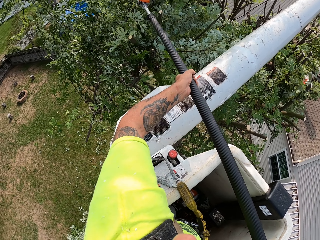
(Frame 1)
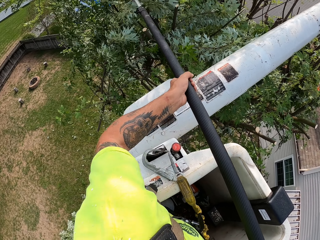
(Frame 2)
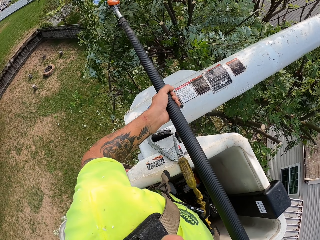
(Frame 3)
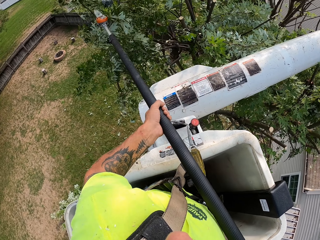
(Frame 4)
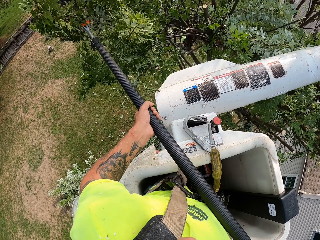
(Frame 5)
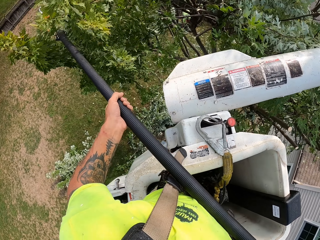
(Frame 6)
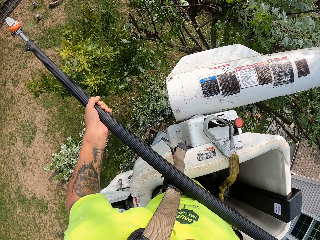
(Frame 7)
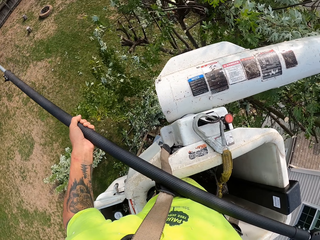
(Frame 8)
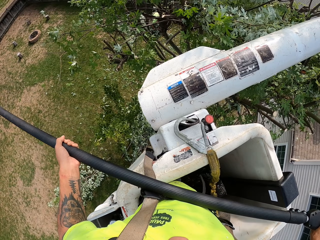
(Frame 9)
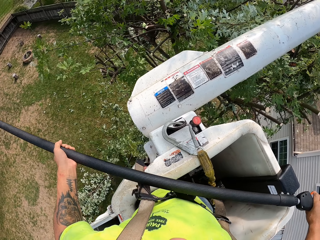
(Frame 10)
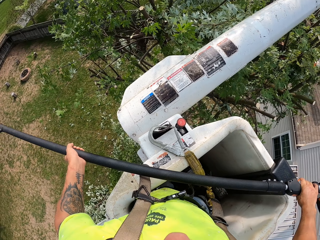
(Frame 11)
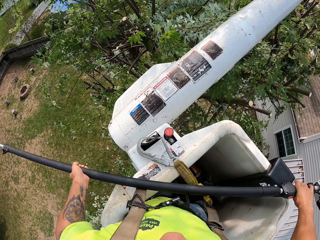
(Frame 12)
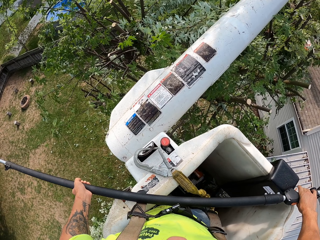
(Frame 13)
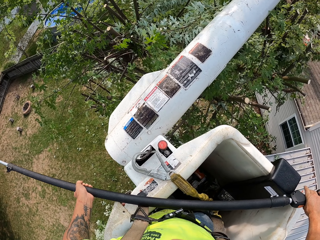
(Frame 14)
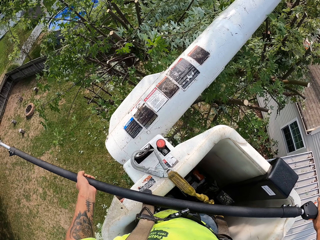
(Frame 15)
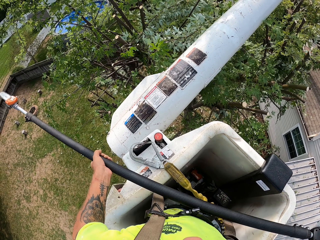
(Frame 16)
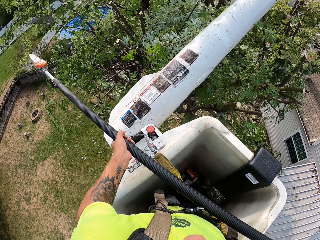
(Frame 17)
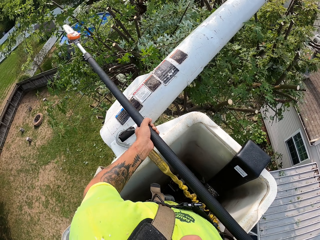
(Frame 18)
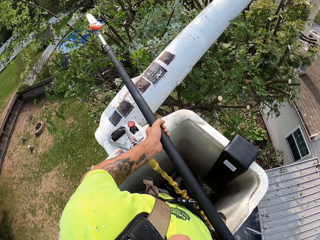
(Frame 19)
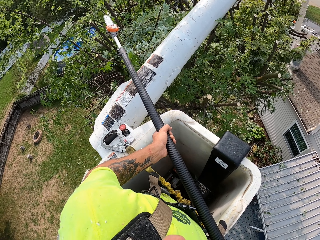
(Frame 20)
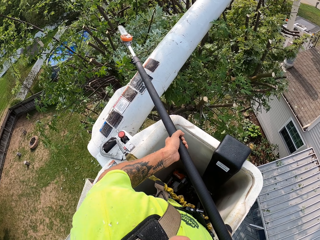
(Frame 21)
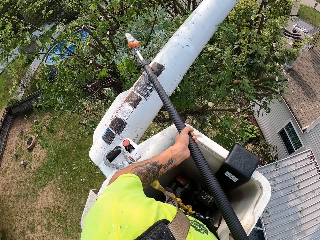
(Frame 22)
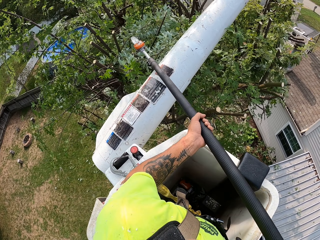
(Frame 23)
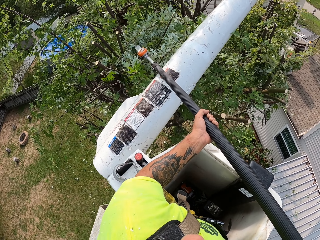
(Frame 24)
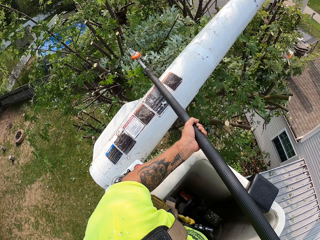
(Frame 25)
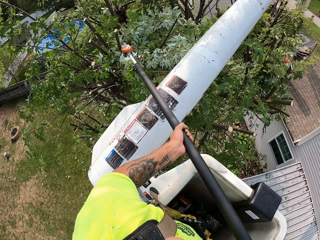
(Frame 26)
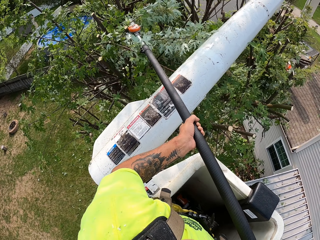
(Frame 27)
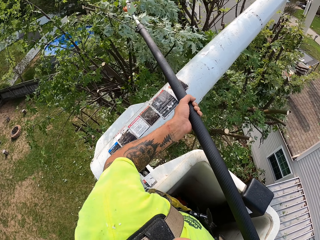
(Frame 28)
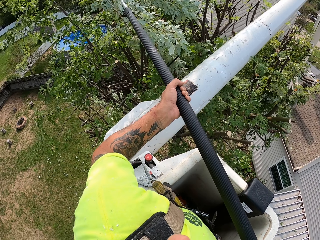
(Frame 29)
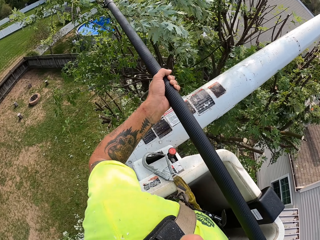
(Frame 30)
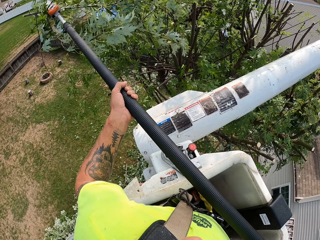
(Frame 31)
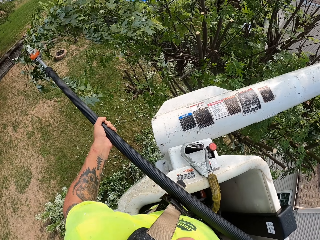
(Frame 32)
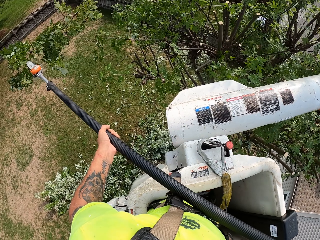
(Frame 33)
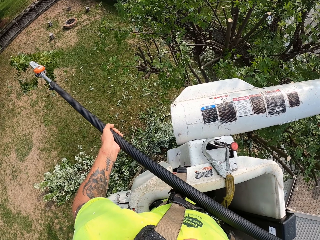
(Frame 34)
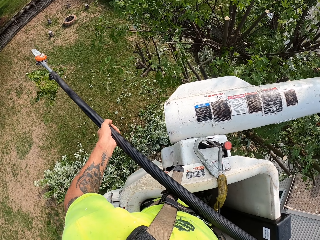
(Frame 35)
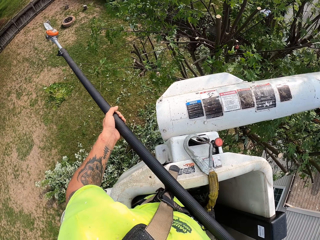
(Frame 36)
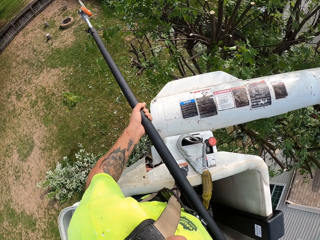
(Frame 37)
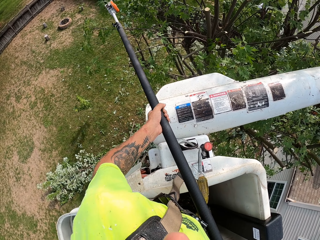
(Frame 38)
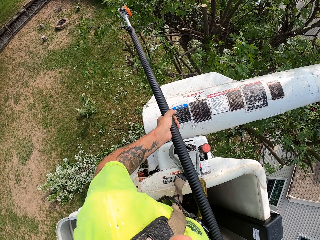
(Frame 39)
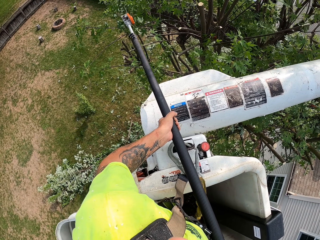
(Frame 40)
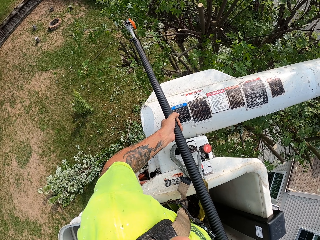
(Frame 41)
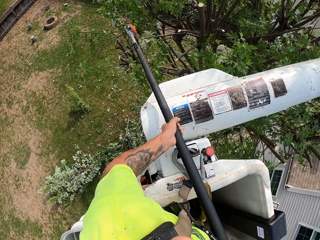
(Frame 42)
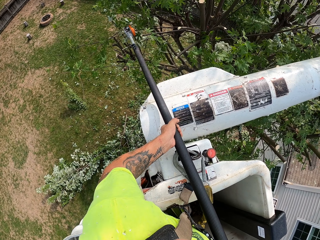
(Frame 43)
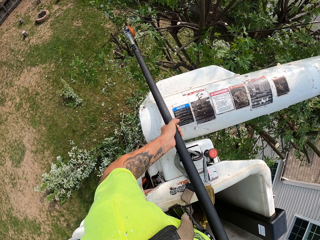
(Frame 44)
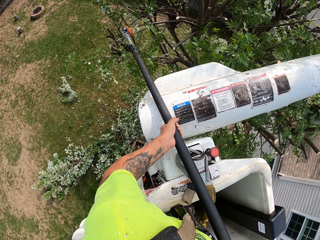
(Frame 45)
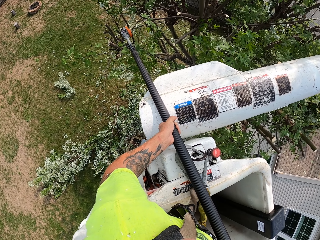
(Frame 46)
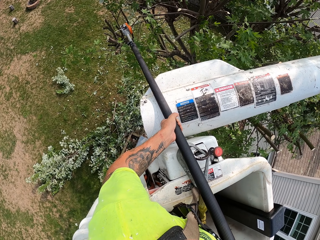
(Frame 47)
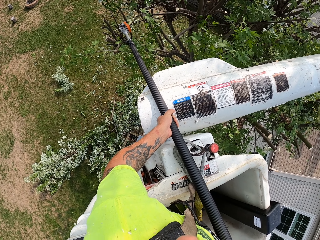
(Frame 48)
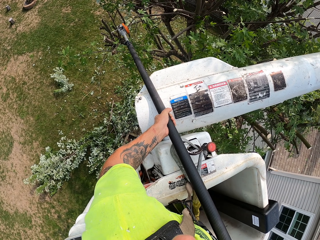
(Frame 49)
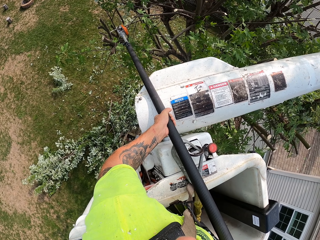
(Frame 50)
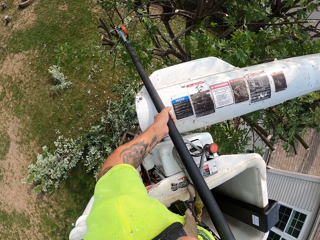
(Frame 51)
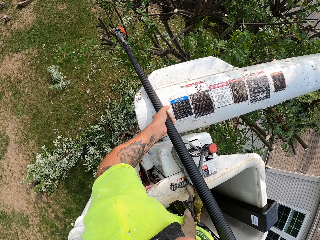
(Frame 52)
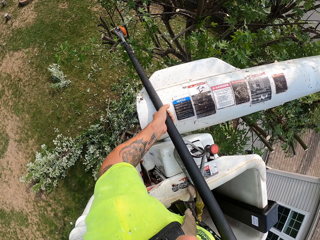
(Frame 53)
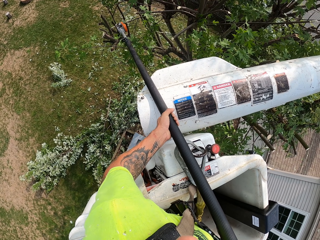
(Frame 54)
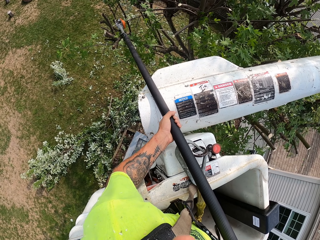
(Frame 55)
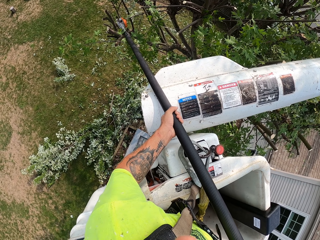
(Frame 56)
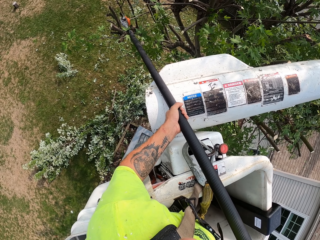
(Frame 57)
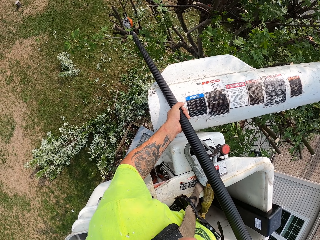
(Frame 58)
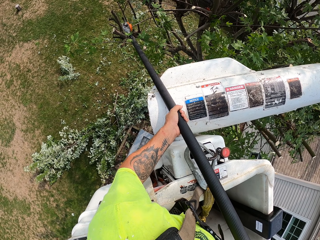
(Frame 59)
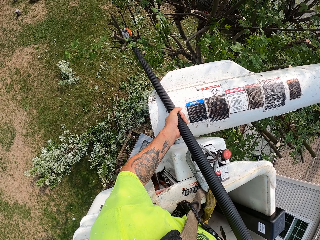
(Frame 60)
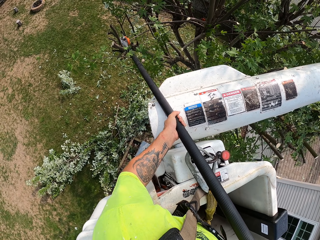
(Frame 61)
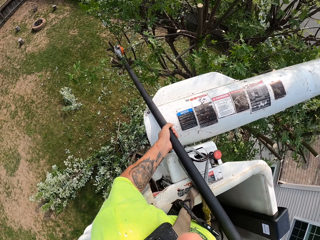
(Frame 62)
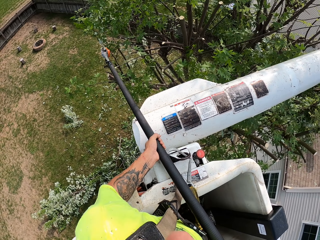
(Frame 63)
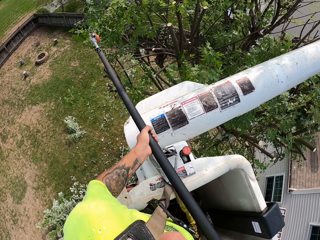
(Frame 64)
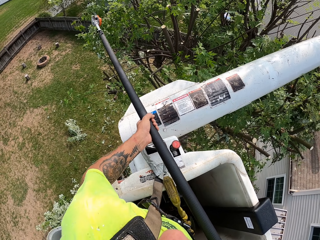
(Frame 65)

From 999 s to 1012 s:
The camera wearer drops a tree branch. They drop a tree branch again. They trim tree branches.

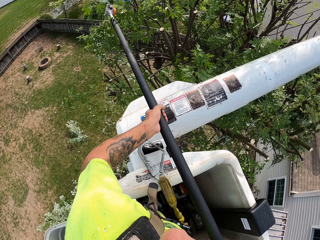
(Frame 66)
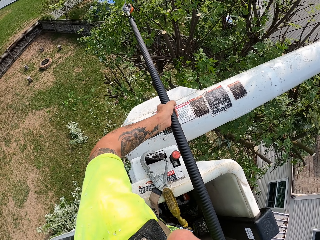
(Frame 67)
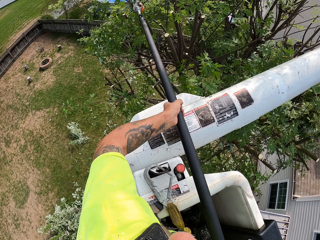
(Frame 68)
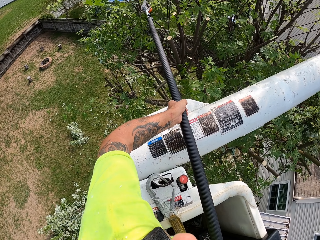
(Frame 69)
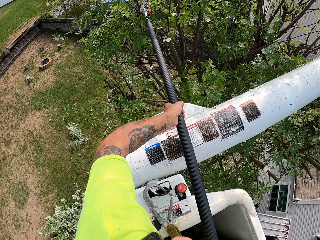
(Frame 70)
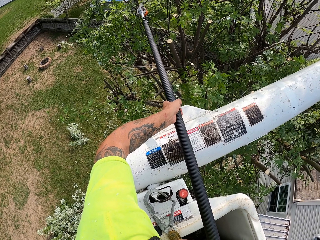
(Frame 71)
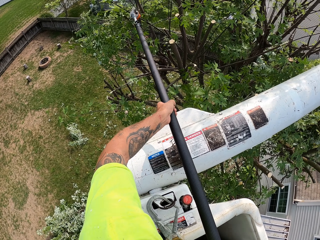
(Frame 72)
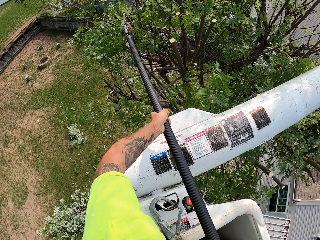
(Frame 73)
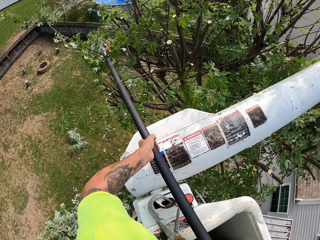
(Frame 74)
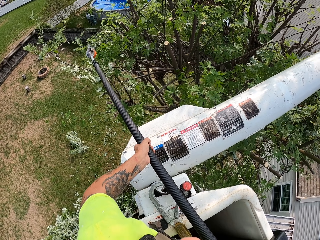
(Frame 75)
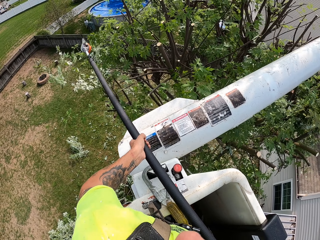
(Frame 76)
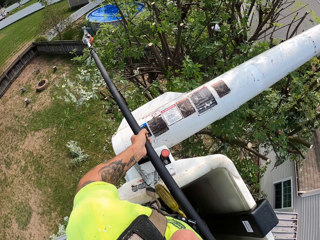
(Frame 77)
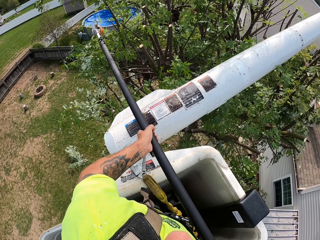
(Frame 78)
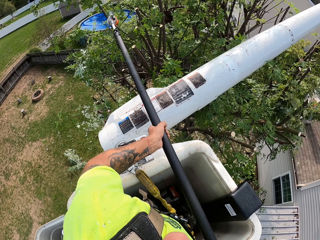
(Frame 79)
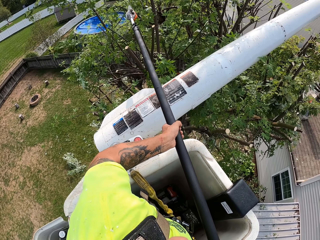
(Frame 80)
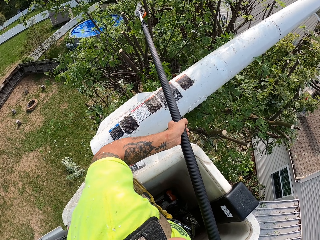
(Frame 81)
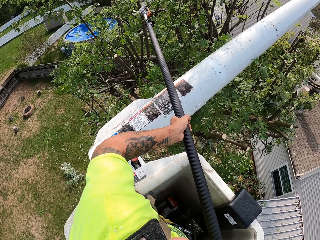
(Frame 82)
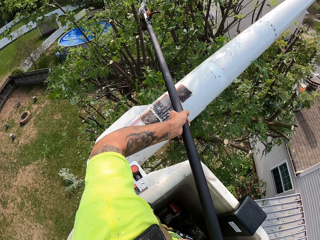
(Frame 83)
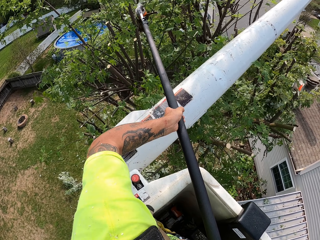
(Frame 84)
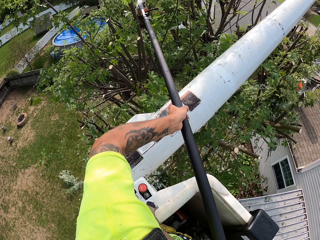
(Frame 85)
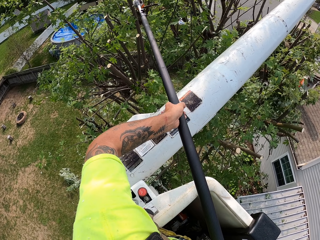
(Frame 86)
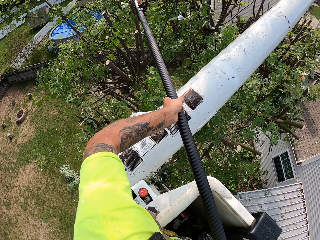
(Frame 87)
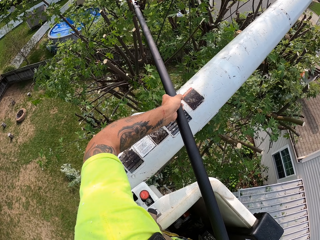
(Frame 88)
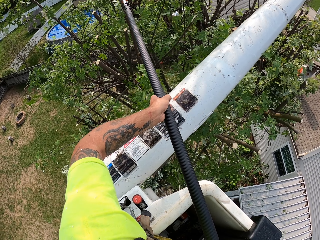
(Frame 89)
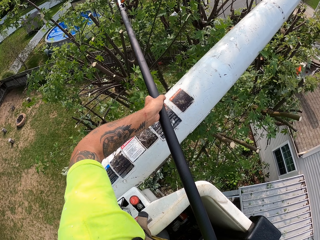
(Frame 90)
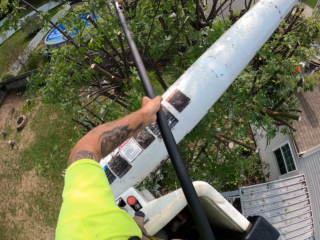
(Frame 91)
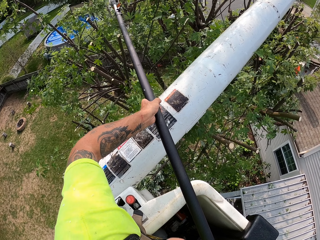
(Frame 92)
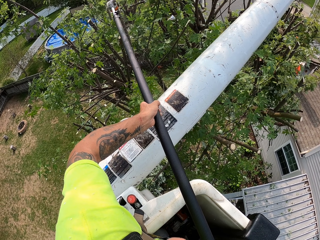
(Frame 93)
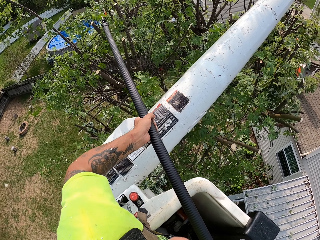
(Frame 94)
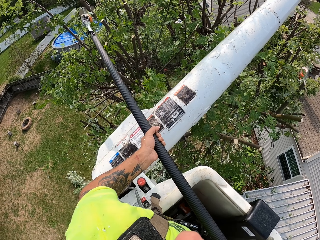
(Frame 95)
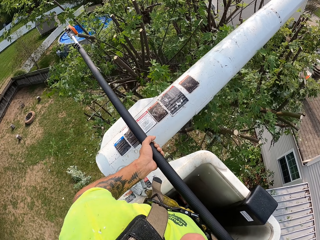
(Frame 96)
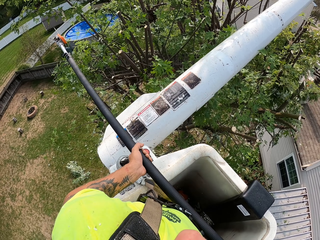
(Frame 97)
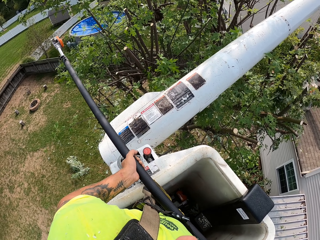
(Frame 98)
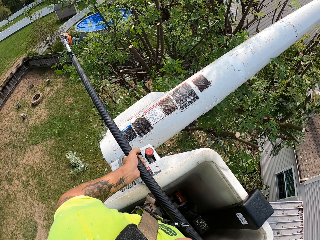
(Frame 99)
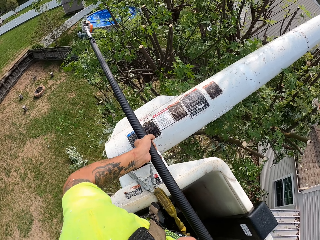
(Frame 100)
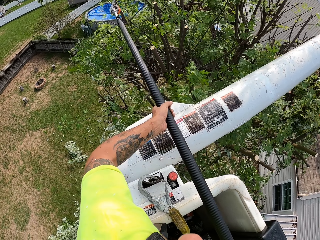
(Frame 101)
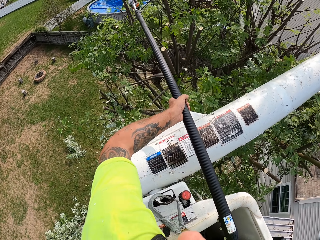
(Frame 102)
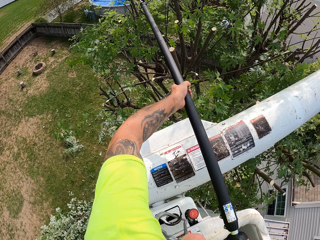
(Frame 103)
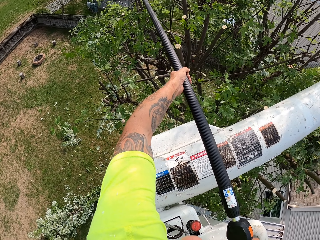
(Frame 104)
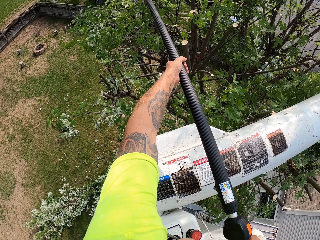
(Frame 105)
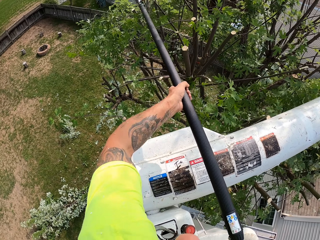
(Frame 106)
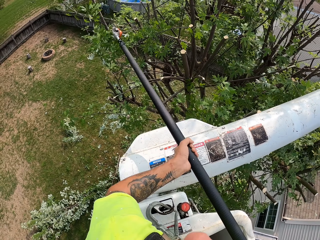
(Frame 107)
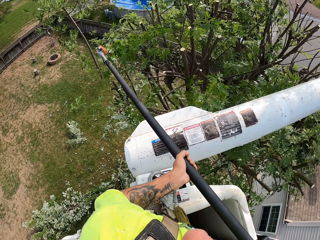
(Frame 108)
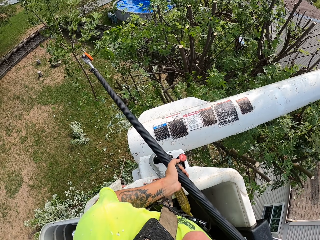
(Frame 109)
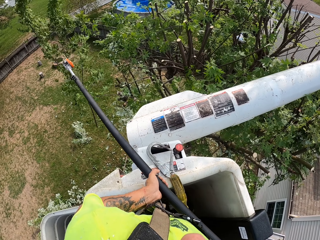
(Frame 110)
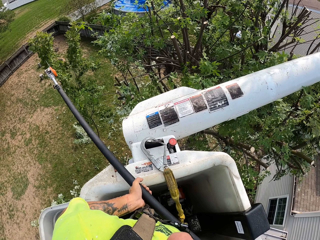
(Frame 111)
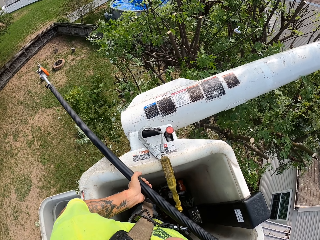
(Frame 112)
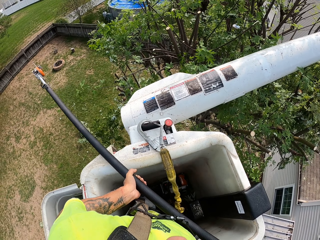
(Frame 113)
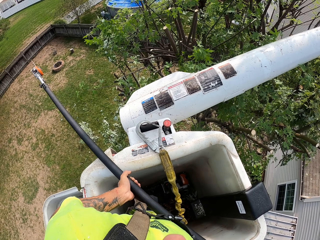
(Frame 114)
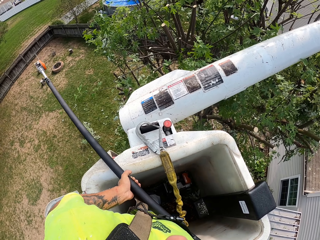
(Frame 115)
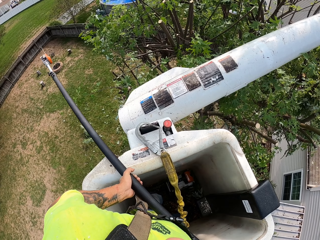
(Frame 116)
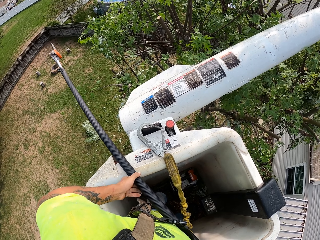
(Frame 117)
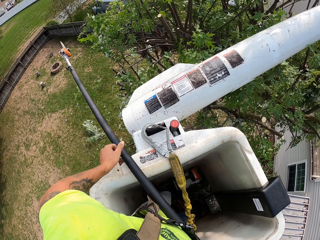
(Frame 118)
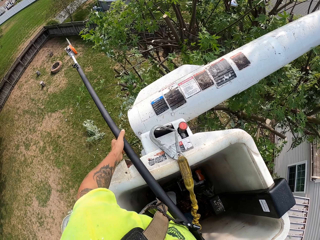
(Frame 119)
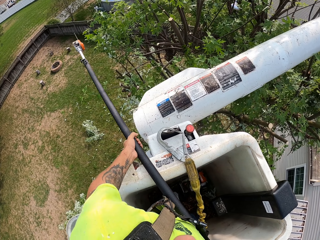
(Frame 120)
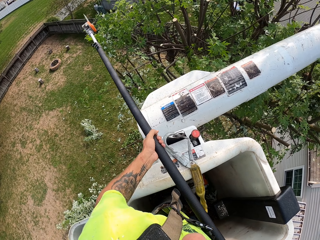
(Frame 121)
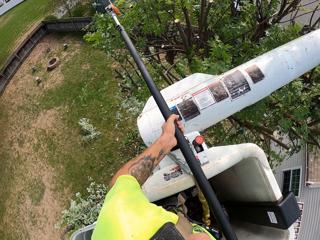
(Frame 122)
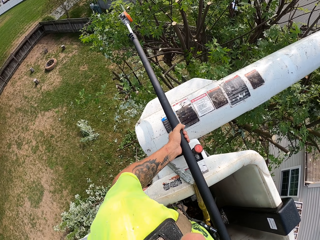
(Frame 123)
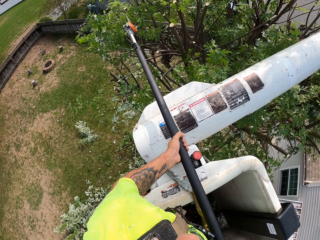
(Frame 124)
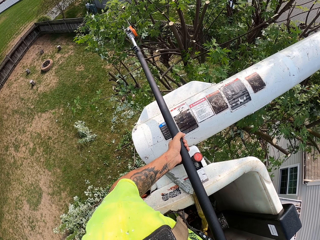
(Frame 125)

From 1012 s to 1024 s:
The camera wearer cuts a tree branch. They cut a tree branch again.
